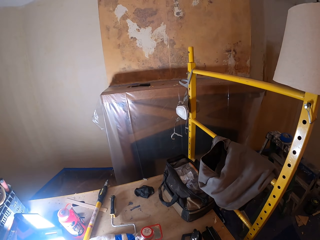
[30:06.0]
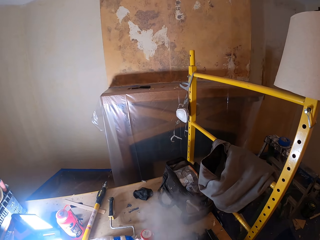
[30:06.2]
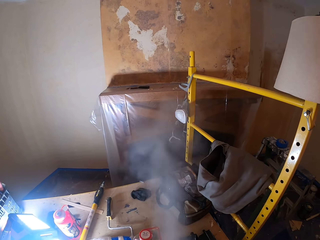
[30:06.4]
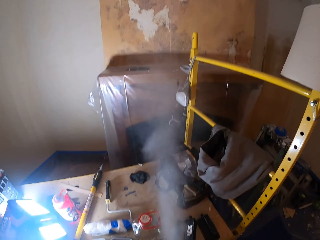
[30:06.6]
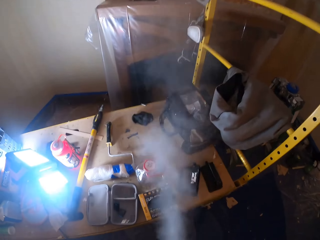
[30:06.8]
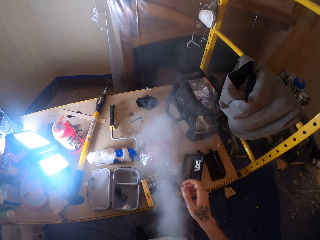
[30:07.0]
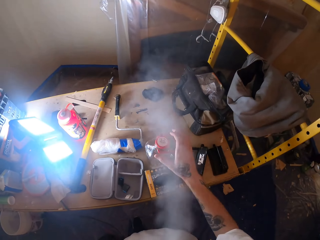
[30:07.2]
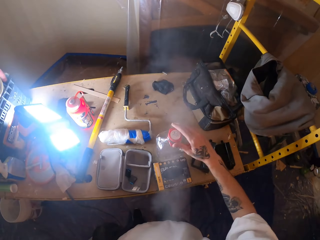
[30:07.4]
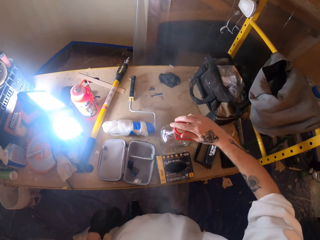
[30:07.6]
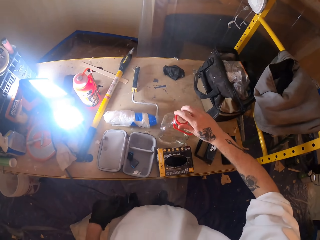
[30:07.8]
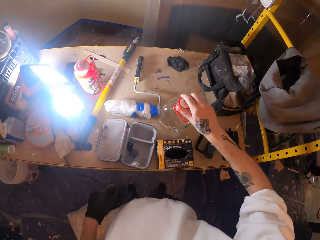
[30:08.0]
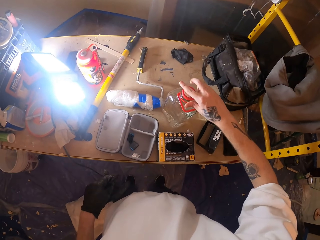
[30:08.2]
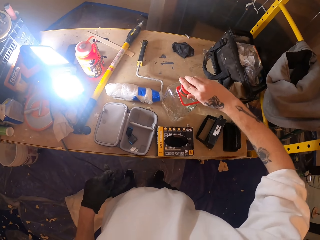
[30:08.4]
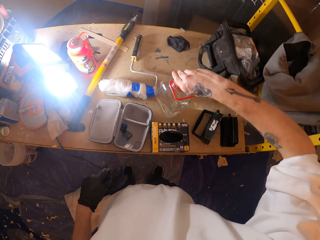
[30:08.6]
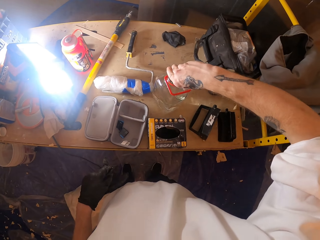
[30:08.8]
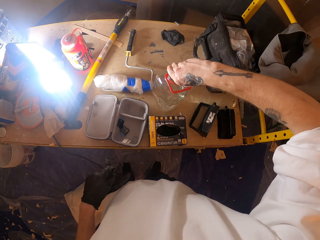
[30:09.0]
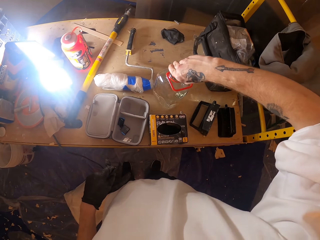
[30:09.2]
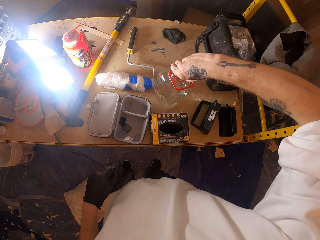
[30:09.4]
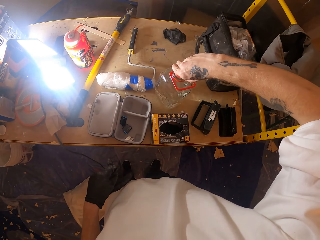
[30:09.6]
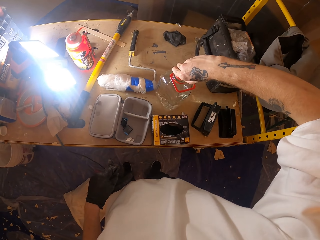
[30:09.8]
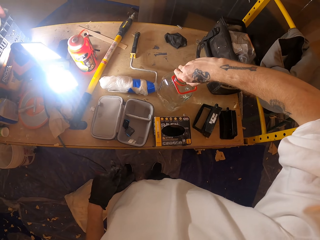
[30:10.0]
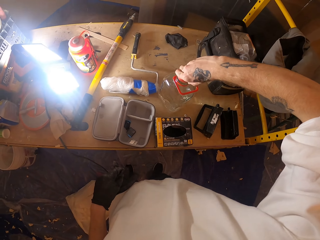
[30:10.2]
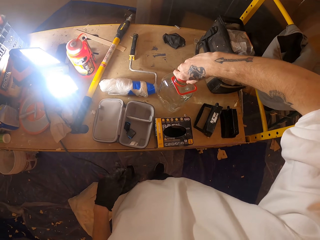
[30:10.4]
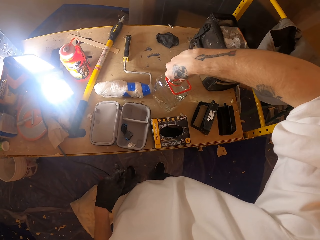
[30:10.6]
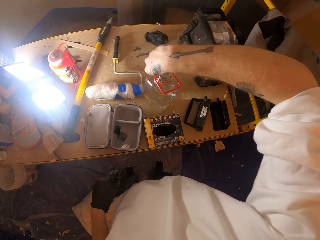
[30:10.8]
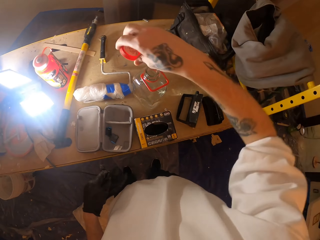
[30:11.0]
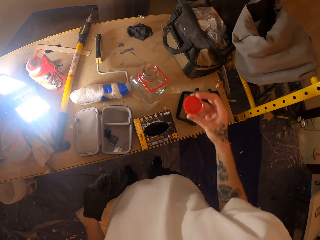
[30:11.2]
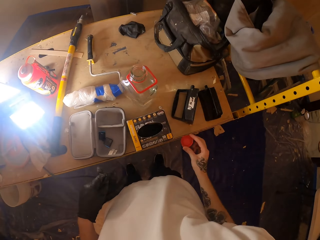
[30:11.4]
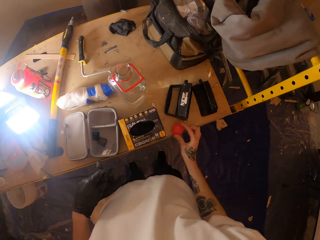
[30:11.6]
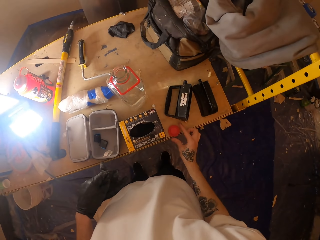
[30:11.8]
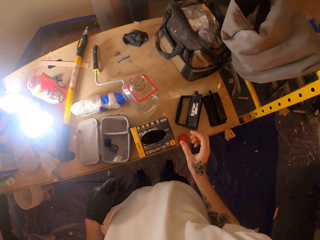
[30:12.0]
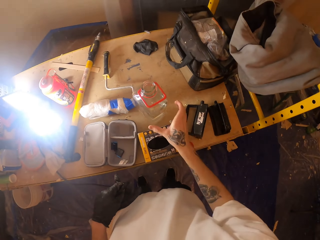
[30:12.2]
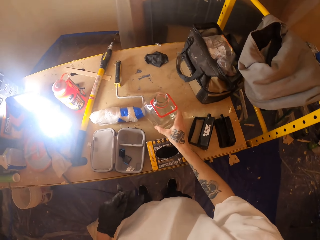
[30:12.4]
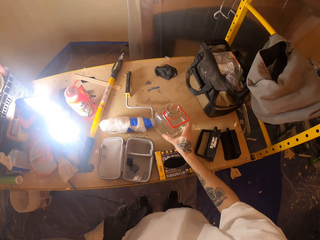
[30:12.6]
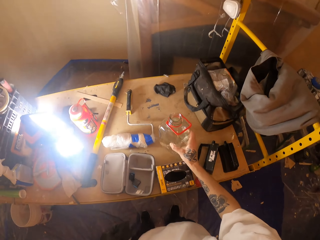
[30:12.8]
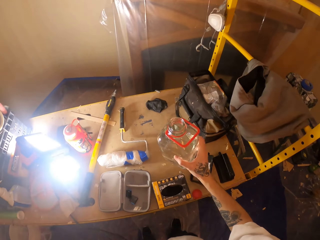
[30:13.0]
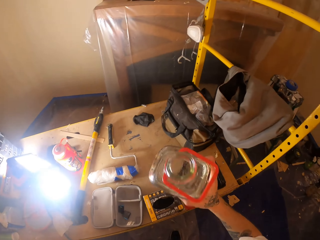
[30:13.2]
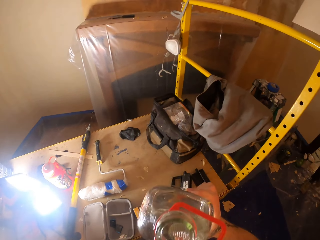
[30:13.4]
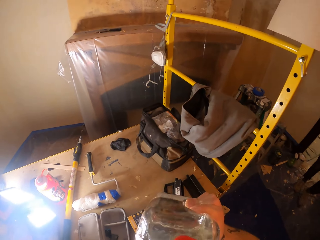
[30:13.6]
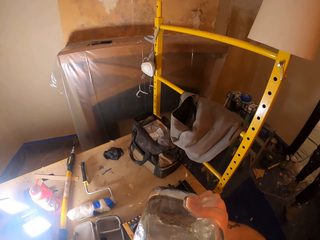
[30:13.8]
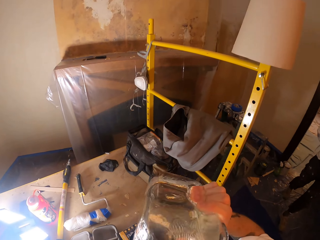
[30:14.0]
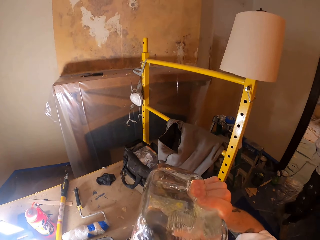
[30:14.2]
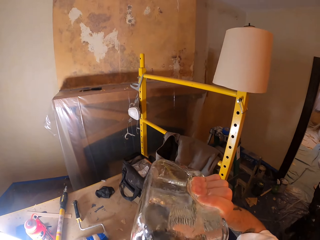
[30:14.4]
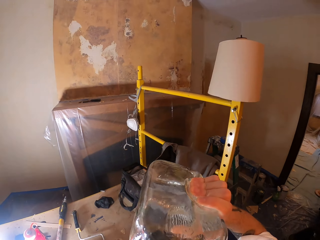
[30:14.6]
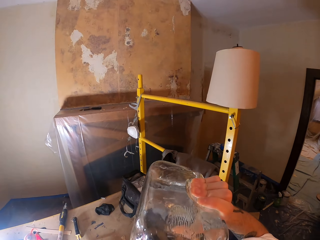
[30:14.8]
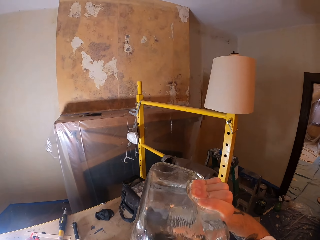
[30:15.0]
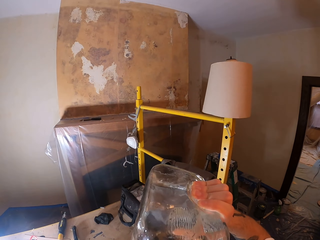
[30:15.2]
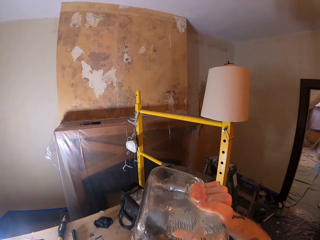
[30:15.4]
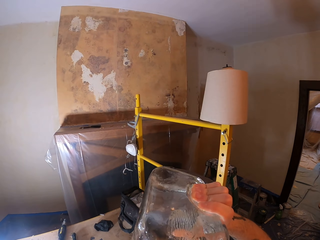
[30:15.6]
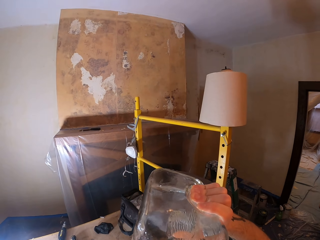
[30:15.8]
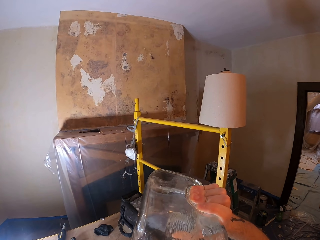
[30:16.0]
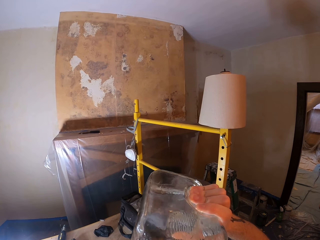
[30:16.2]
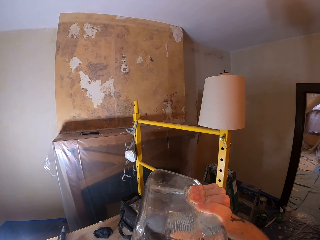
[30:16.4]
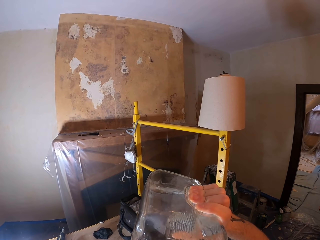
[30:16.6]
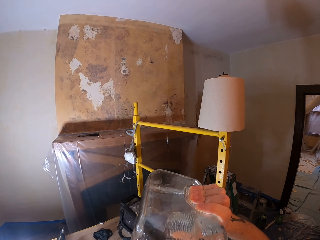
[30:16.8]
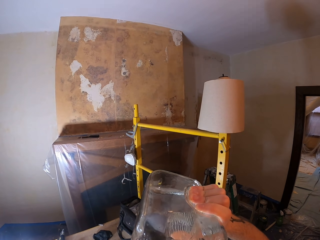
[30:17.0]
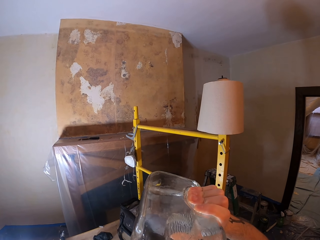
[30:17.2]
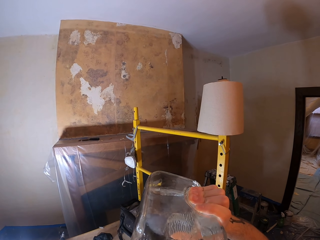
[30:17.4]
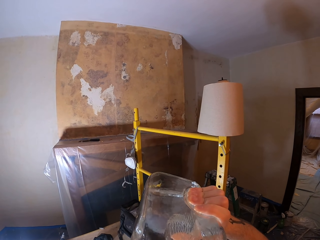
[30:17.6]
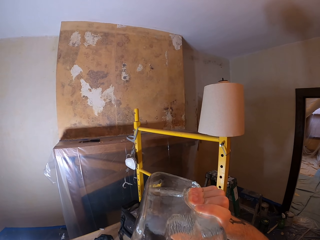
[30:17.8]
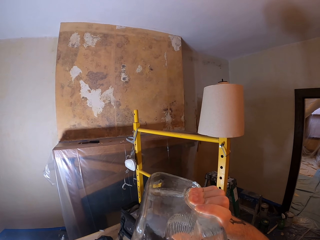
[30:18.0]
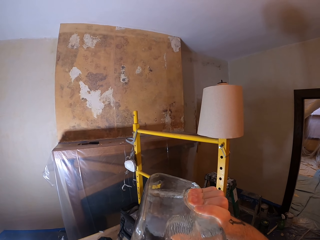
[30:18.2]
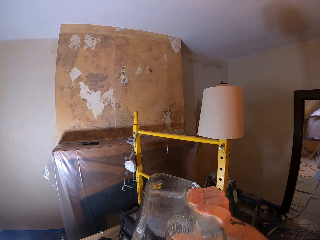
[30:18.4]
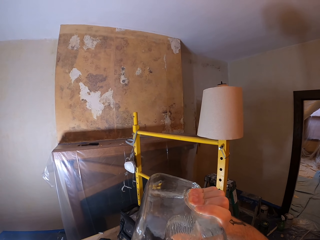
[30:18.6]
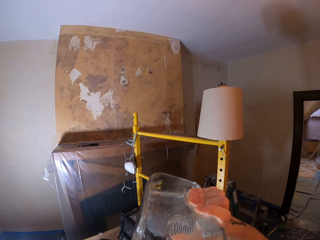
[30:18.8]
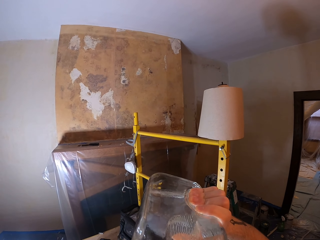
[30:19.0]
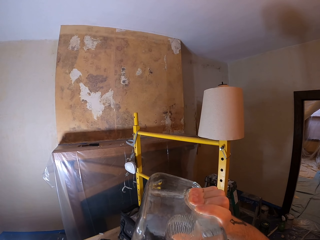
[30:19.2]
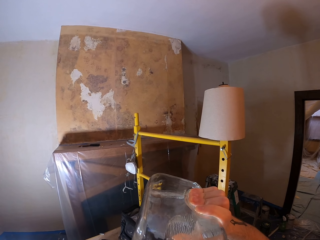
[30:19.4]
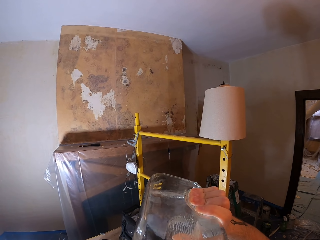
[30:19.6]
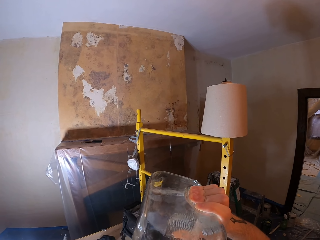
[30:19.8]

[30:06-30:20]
The camera wearer exhales smoke. They touch a bottle. They hold the lid. They remove the cap from the bottle. They put the cap on the table. They hold the bottle. They drink water from the bottle.

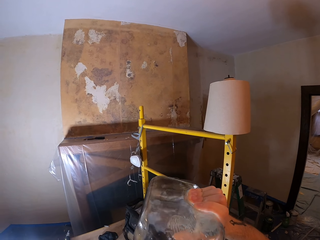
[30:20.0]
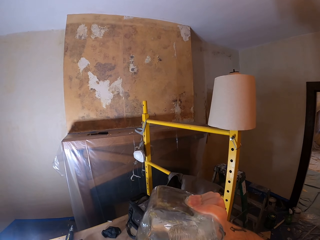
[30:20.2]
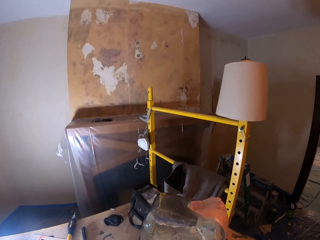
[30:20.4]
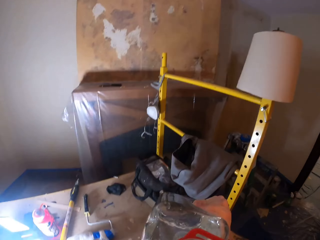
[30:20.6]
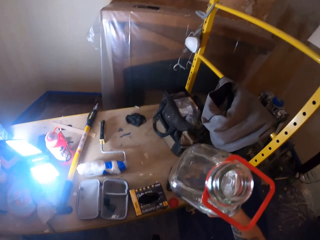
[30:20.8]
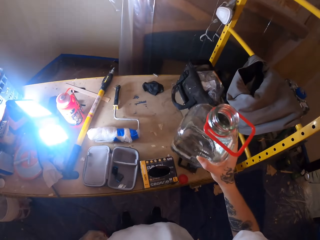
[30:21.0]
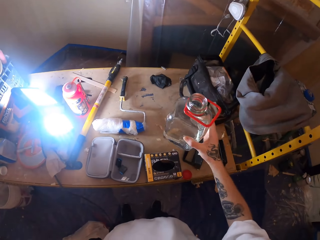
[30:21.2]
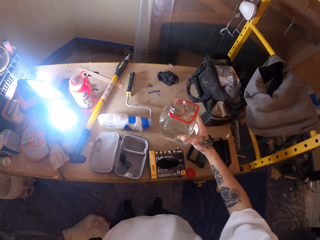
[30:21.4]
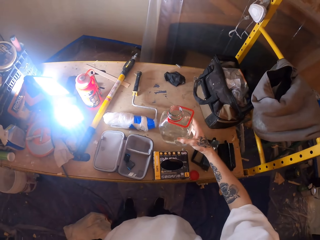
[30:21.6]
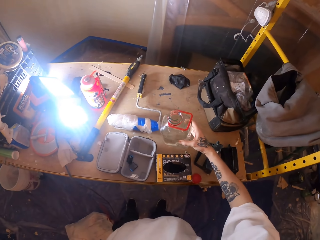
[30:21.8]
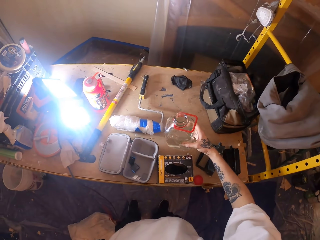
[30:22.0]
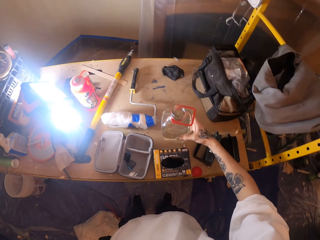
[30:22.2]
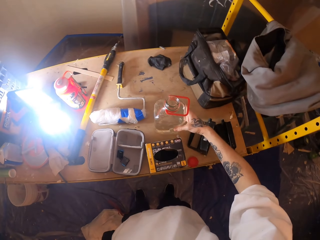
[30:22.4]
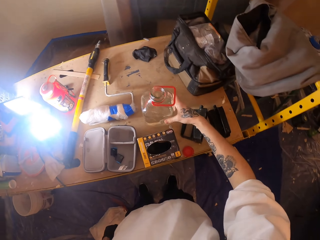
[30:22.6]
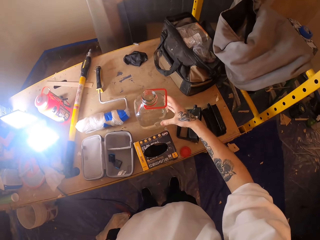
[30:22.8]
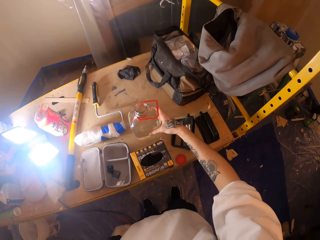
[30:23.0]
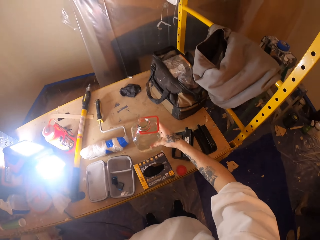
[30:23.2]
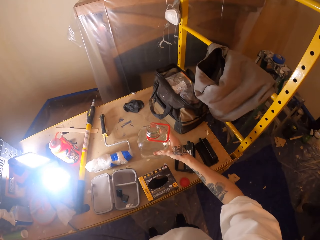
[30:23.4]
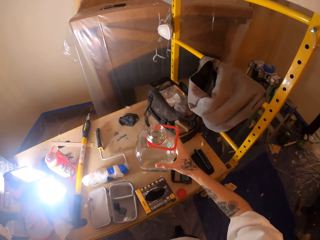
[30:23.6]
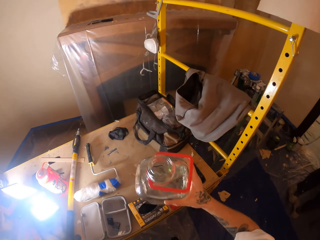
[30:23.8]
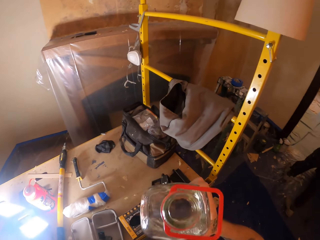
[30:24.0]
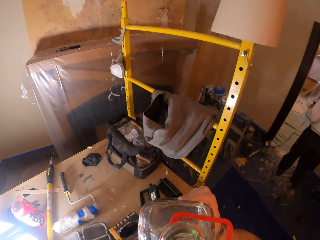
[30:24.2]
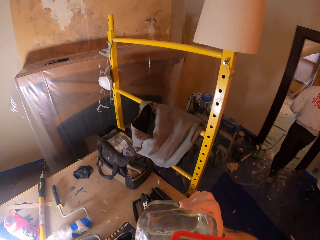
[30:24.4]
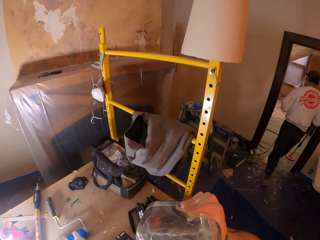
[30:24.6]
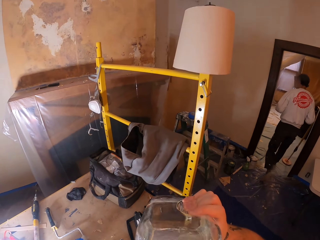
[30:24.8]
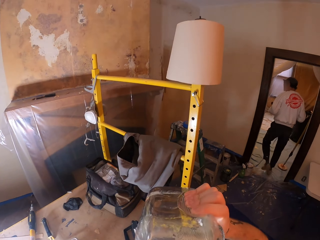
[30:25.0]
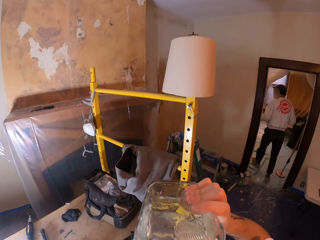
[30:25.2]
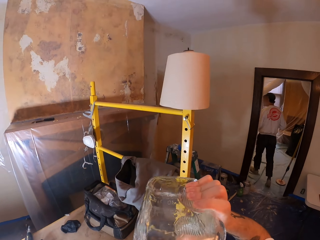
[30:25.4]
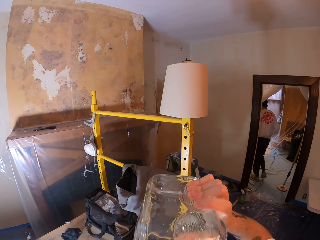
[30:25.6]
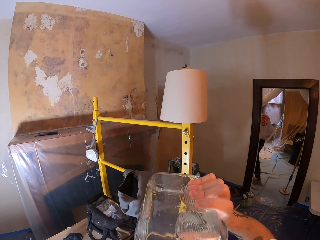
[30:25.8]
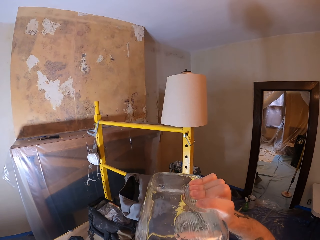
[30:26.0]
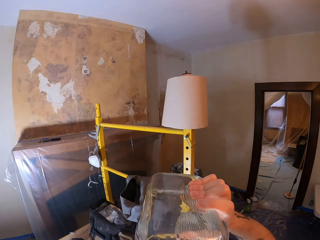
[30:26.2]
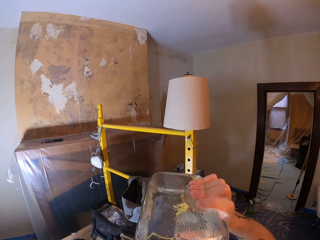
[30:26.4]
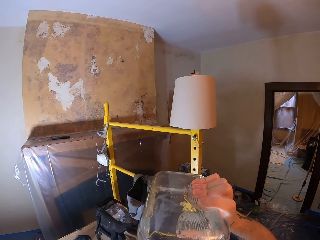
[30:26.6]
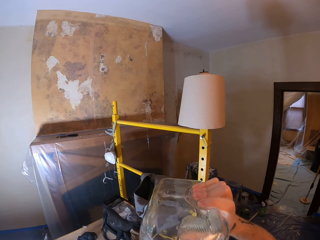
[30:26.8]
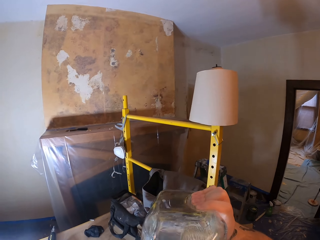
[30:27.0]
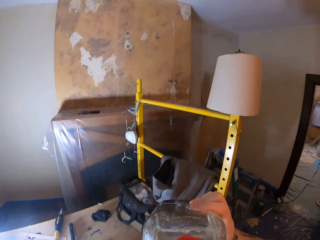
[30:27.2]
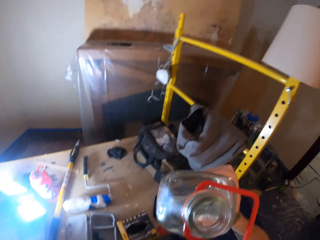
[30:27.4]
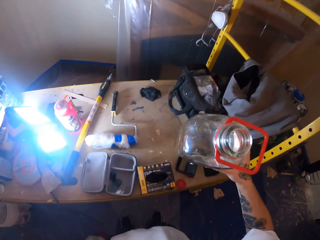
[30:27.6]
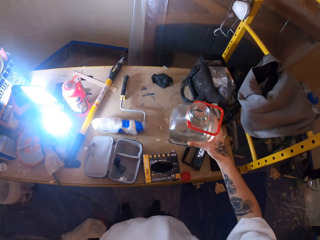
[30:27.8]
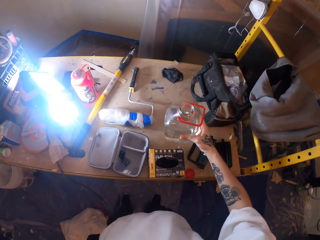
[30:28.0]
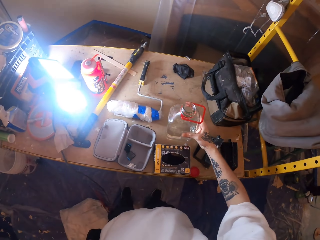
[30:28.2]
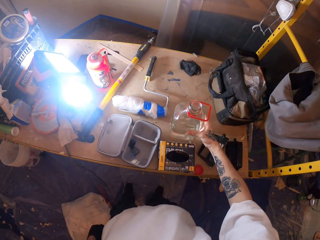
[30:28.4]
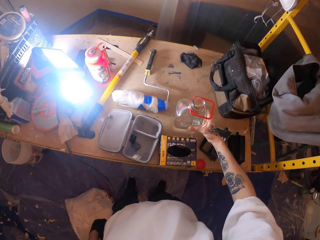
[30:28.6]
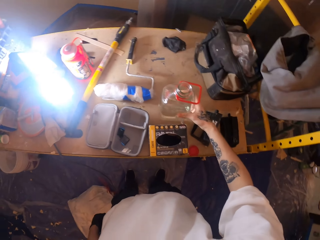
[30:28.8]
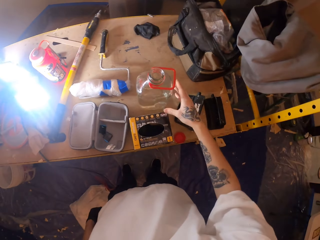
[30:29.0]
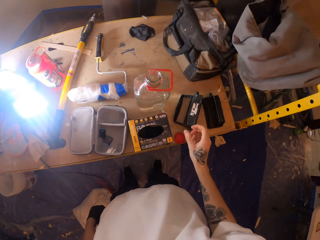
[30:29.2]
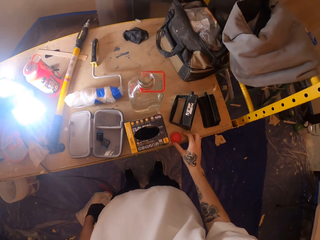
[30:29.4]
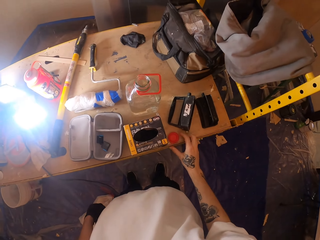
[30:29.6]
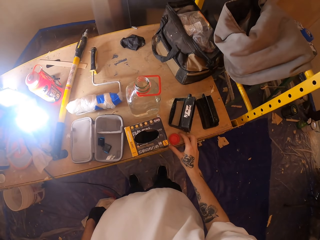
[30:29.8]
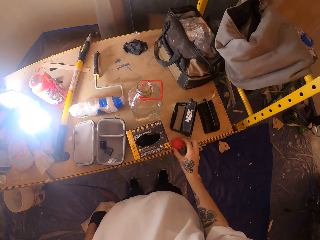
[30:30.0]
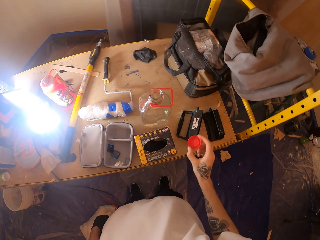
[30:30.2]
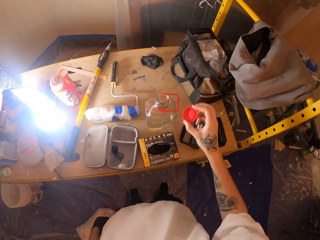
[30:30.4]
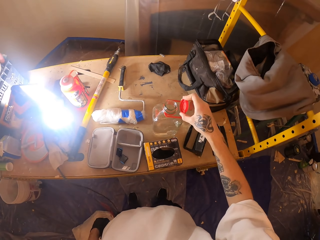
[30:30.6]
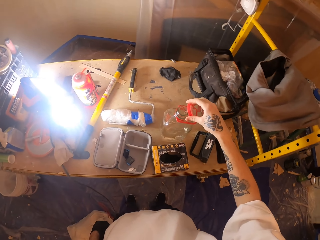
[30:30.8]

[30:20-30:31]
The camera wearer puts the bottle on the table. A person walks to the other side of the room. The camera wearer puts the bottle on the table. They hold the lid.
